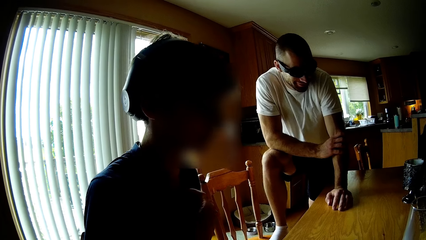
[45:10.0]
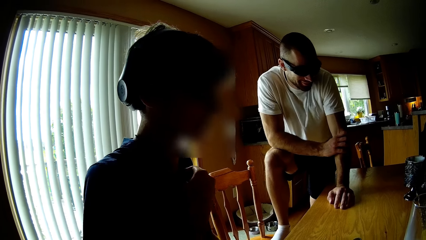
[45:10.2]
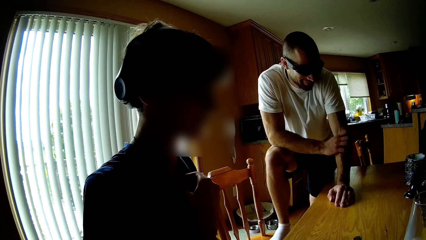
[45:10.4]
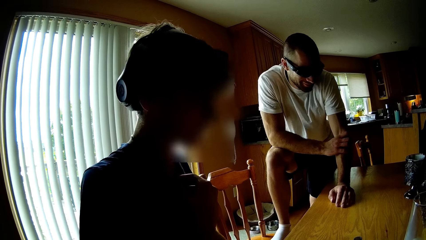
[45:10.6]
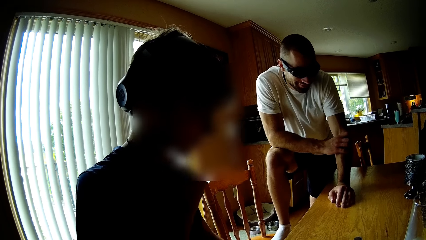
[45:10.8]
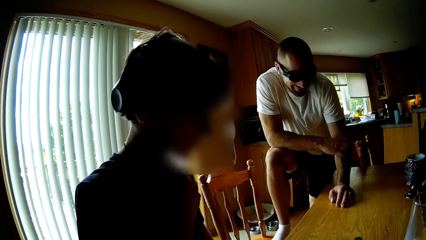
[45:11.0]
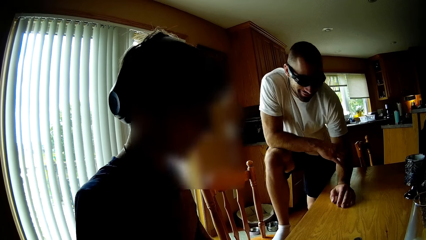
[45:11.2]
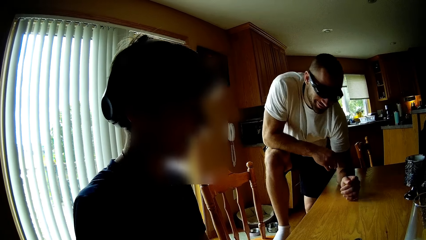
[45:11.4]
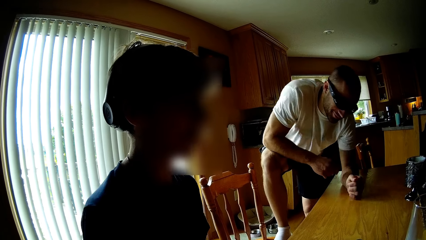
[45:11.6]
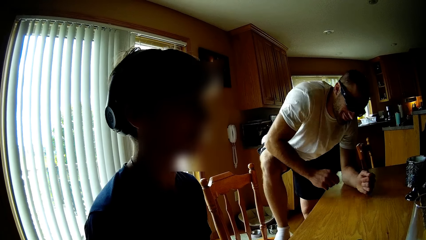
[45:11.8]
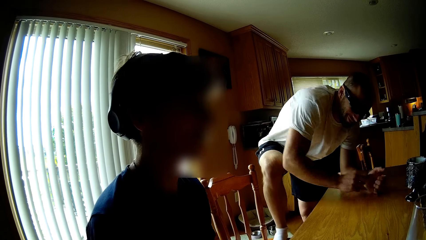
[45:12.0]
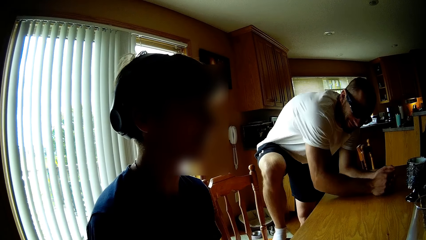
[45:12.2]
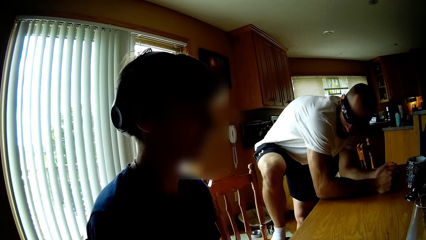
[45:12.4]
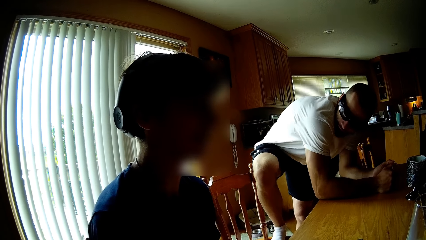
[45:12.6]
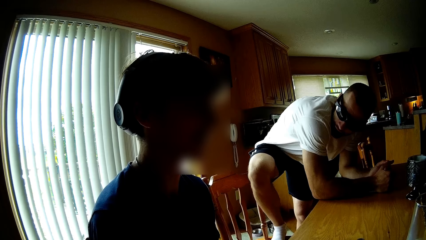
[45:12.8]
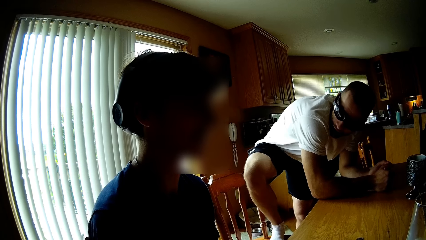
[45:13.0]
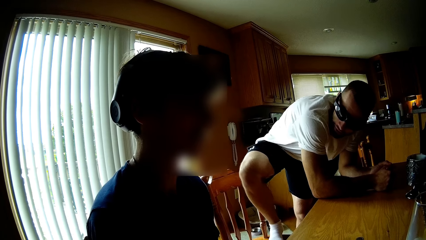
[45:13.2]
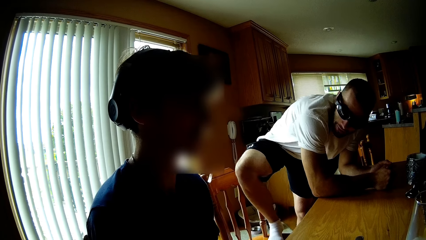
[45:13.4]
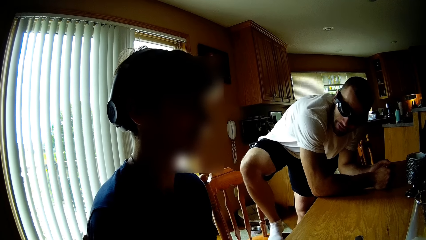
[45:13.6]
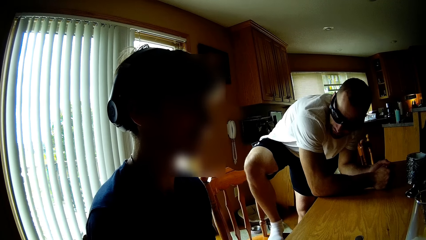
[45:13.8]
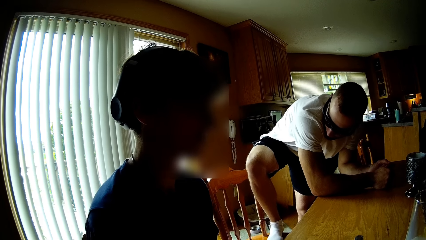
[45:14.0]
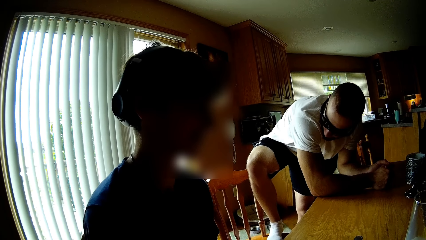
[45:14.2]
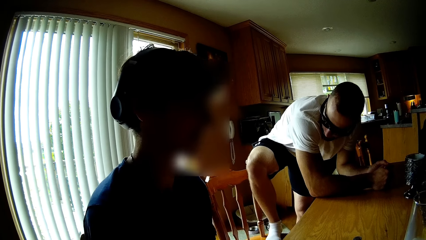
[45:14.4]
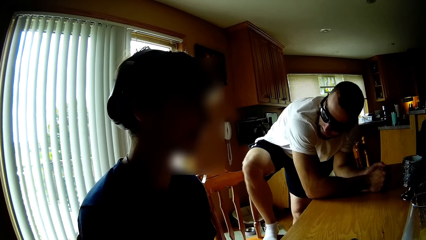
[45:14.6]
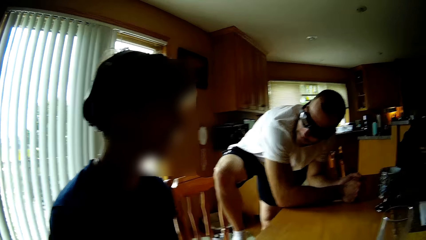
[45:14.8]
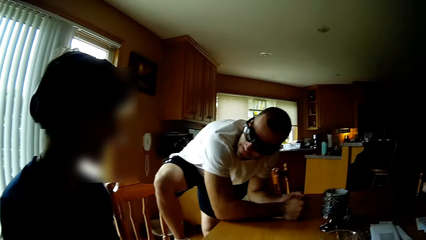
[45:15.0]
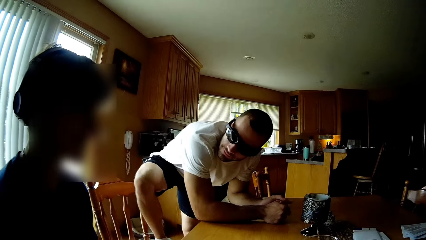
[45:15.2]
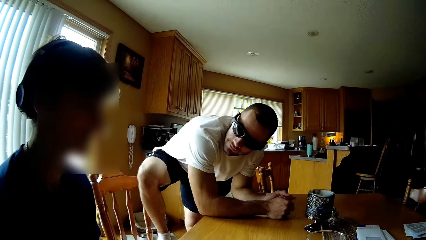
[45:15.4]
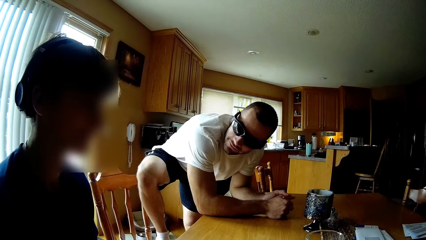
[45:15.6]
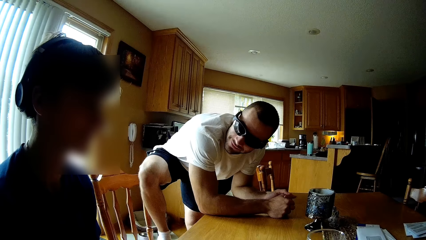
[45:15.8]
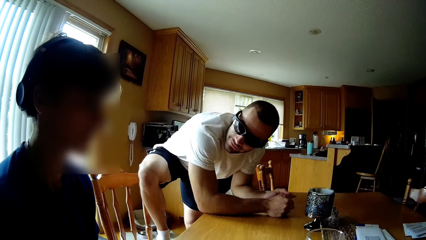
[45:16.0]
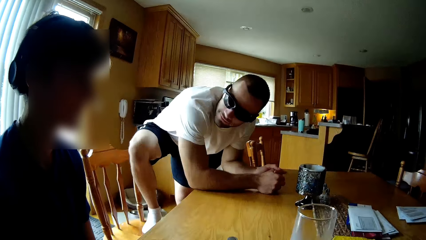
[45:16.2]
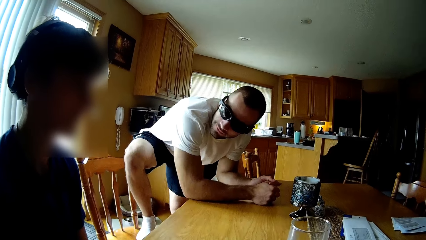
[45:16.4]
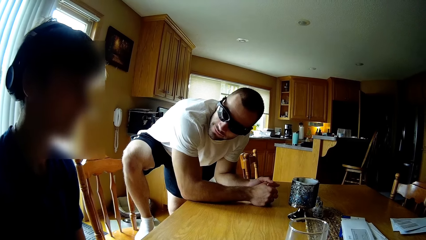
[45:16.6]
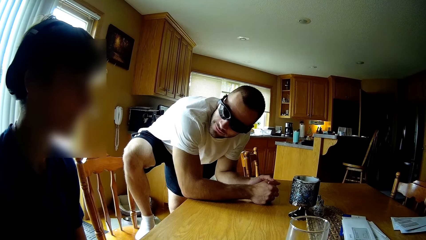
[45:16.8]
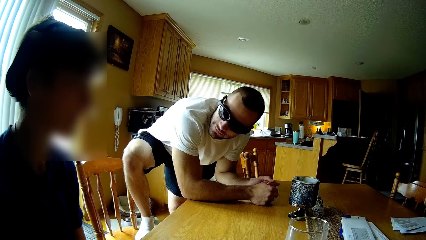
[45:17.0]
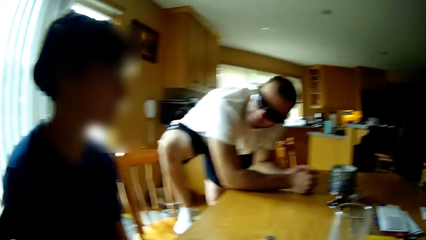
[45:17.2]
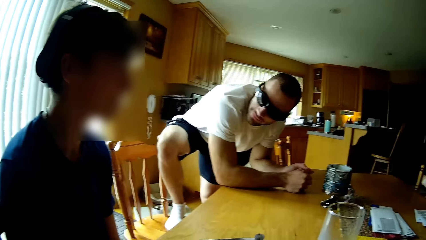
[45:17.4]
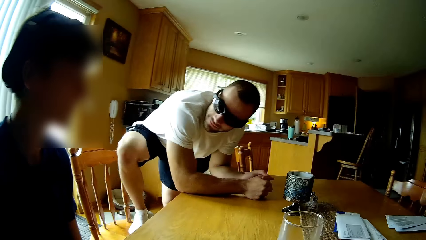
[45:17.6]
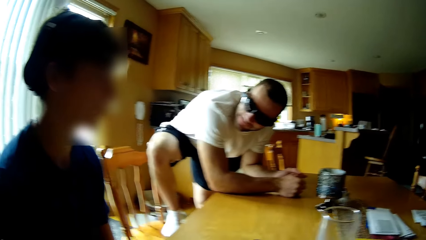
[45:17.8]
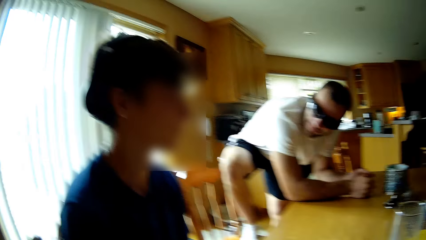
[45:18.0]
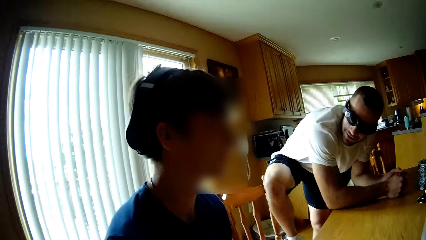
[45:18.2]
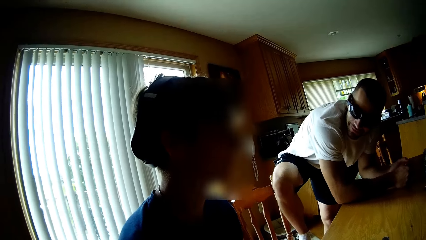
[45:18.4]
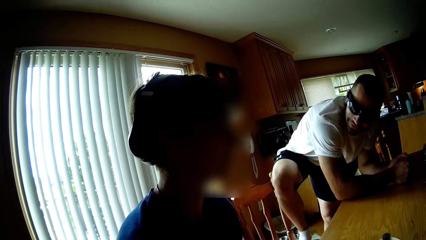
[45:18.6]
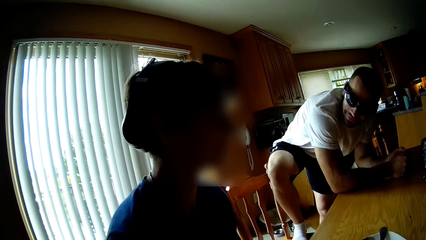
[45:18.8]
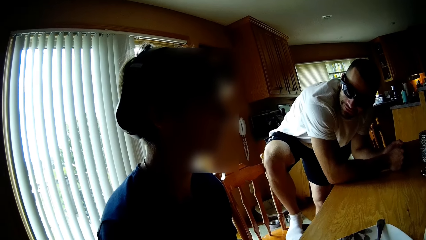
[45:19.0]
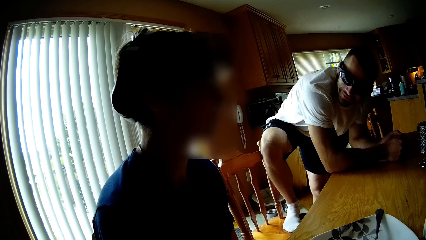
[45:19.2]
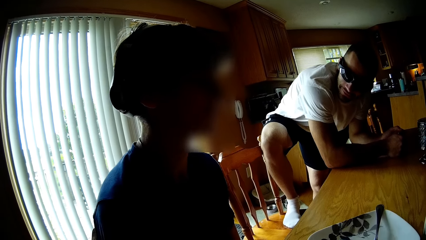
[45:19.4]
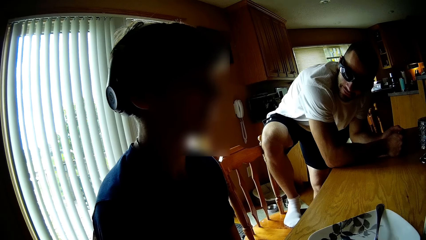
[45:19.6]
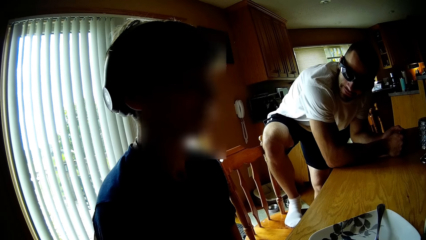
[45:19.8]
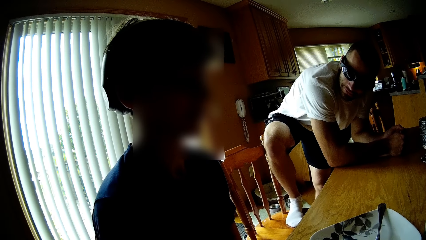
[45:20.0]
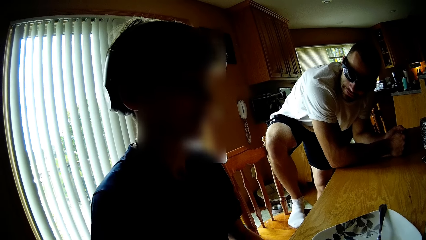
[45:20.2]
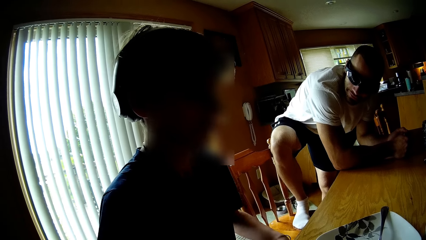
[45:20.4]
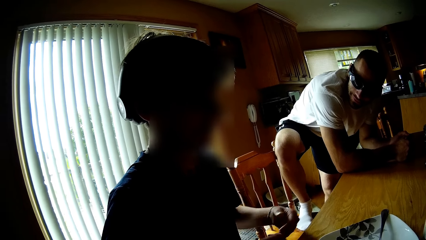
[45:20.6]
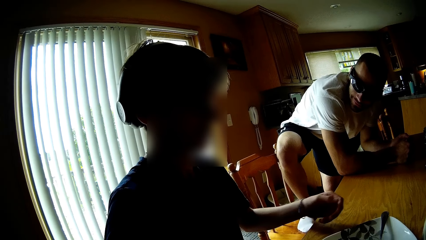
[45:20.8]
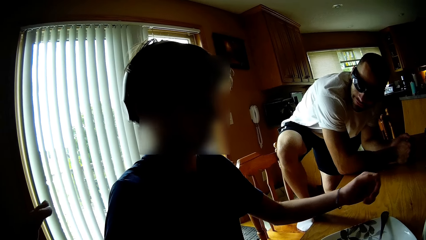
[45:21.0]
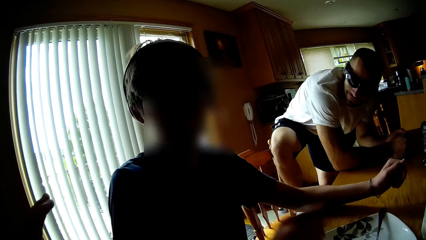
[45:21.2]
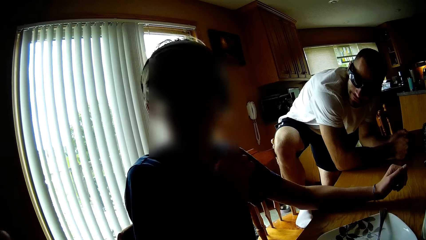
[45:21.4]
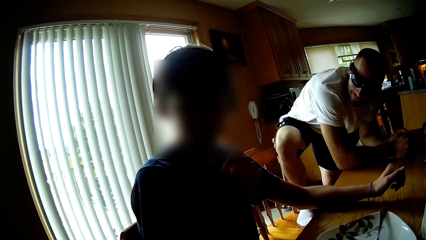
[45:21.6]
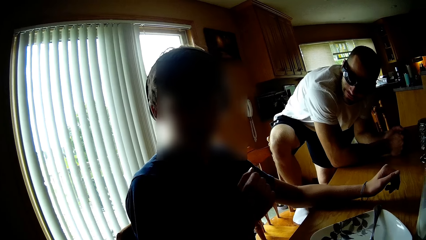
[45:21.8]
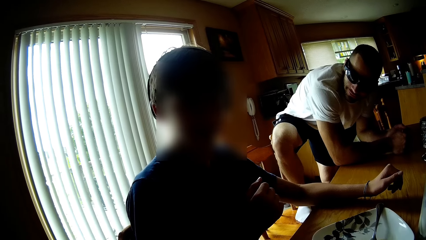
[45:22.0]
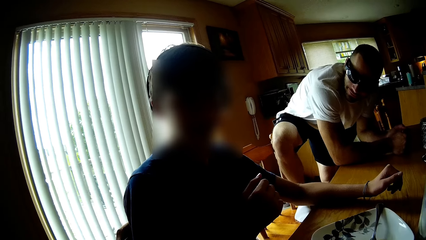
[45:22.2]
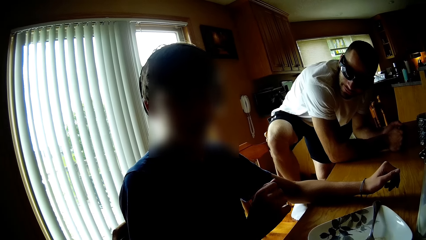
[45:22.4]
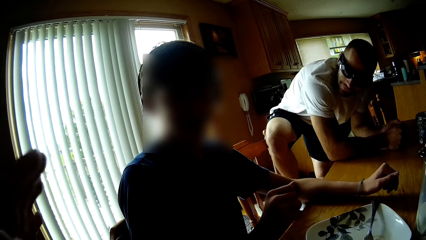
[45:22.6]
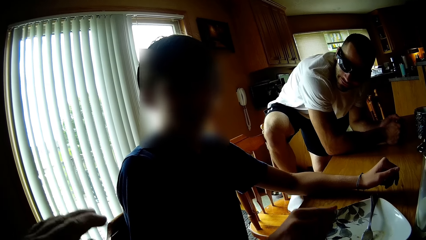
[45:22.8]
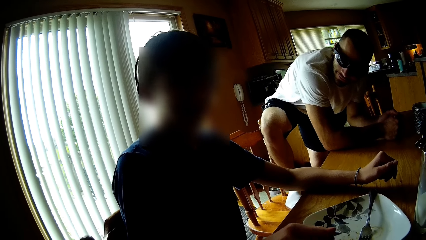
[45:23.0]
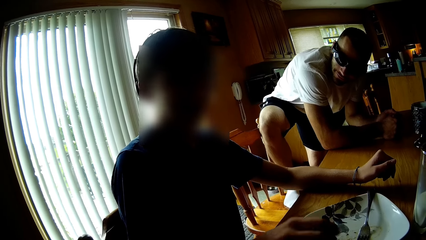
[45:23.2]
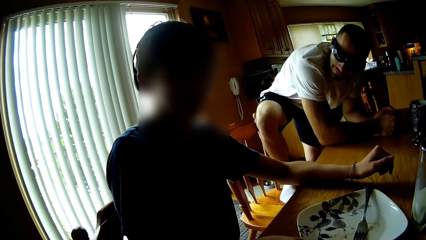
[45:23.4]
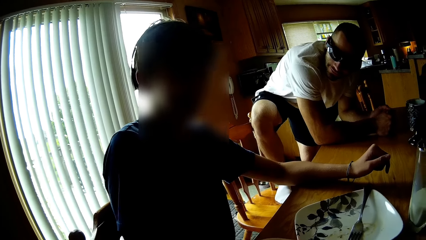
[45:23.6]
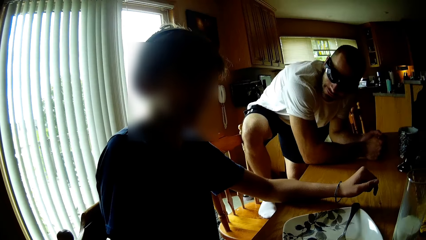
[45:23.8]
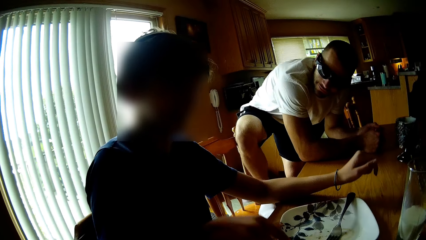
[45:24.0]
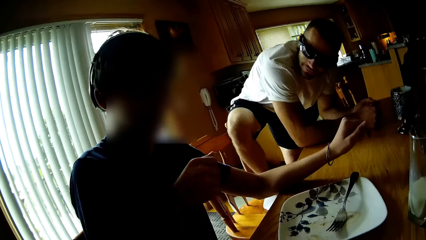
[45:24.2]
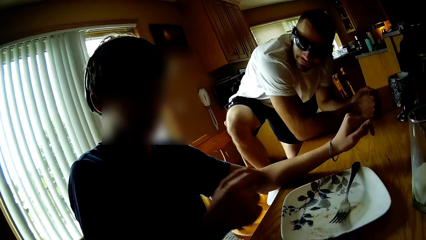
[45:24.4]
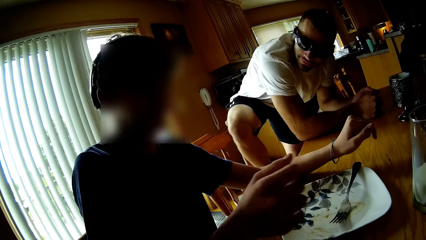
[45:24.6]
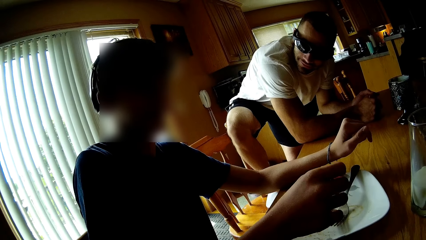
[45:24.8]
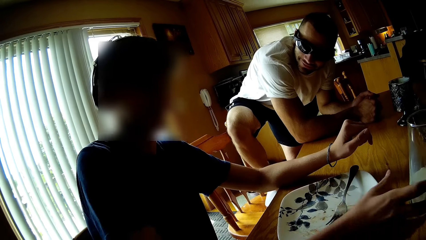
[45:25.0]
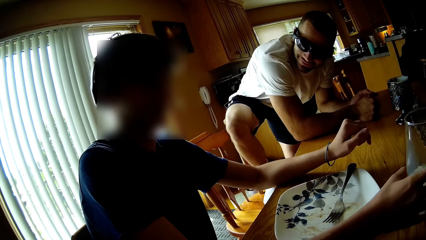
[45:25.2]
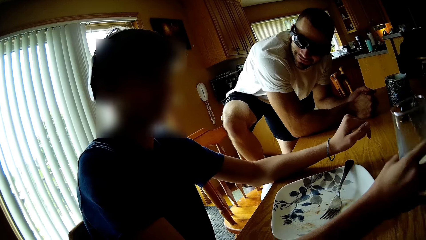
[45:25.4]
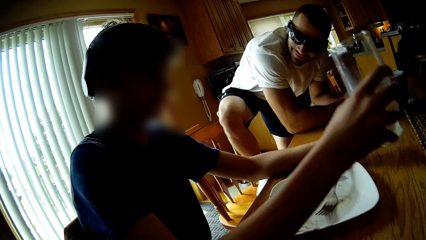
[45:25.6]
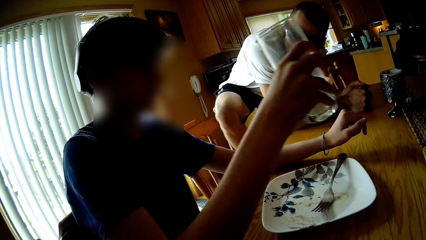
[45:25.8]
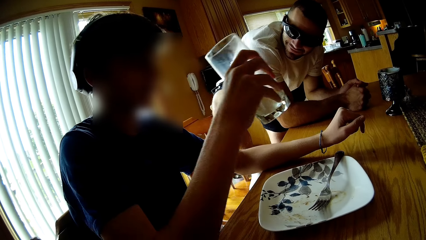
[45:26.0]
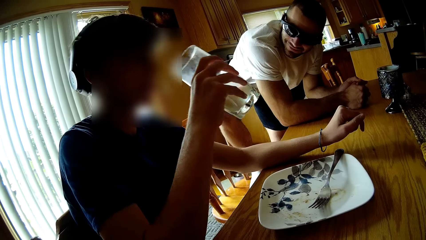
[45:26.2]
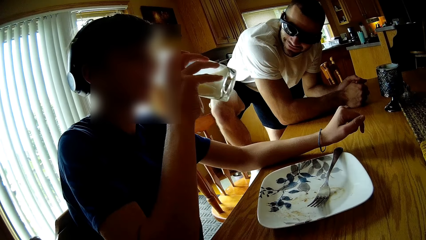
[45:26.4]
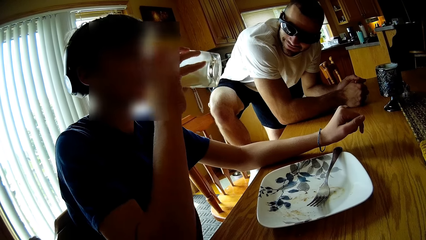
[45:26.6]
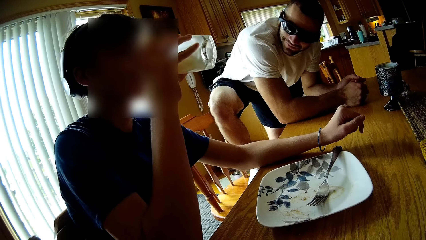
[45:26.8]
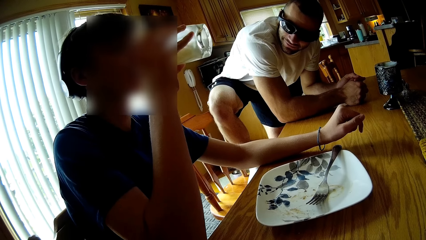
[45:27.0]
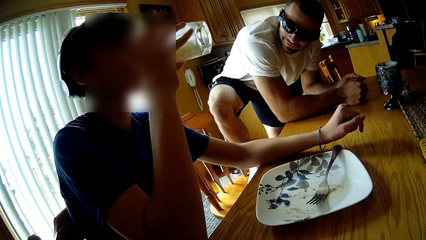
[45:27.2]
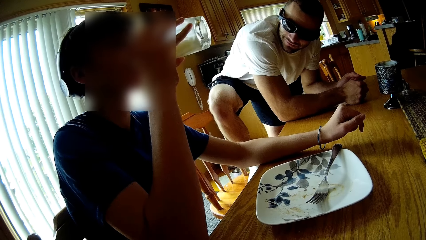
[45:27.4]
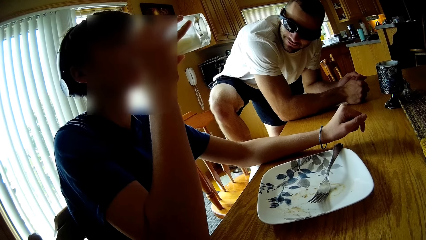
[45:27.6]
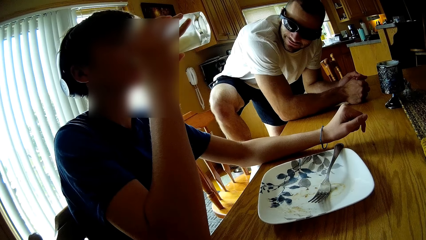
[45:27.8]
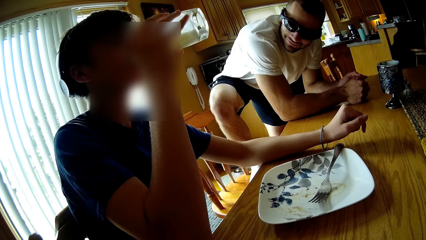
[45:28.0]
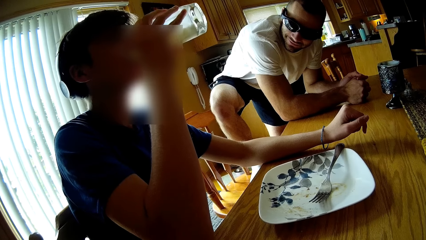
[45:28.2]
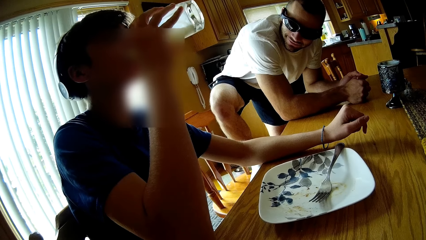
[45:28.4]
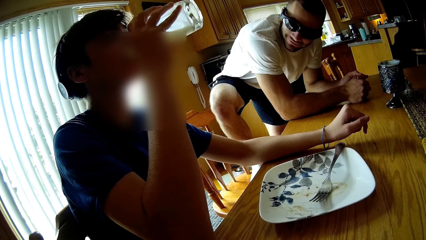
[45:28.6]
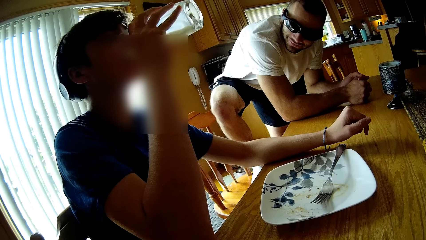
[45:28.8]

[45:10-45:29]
The camera wearer talks to a person and another person. A man rests his hands on the table. The camera wearer moves his hands. The man moves a plate. The camera wearer speaks to the man. A third person interacts with the camera wearer. The man interacts with the camera wearer. The man makes gestures with his hands, picks up a glass from the table, and drinks from the glass.
